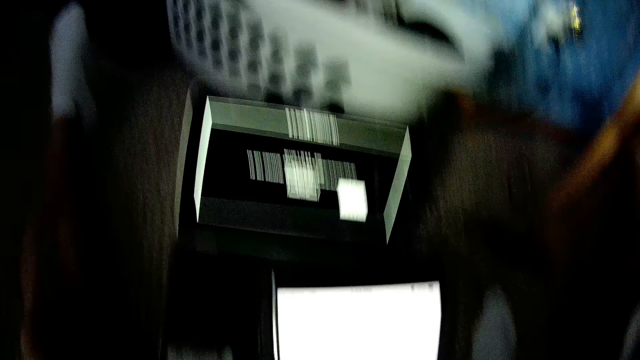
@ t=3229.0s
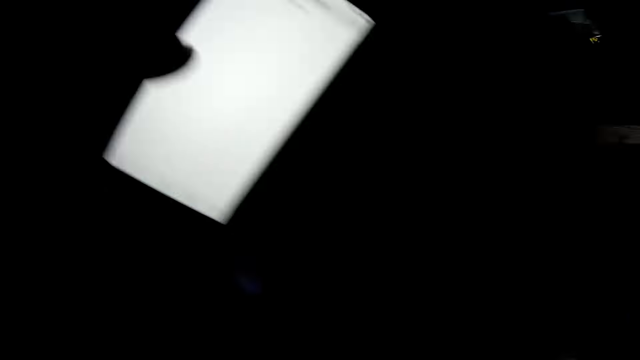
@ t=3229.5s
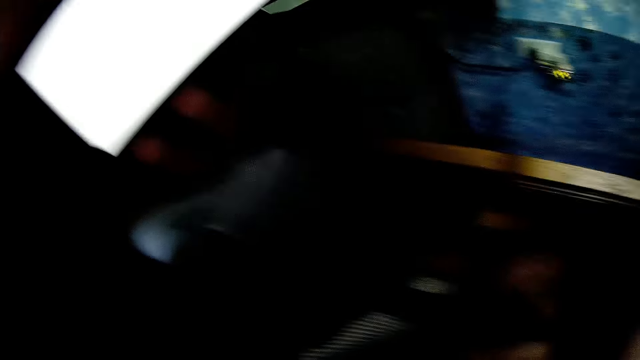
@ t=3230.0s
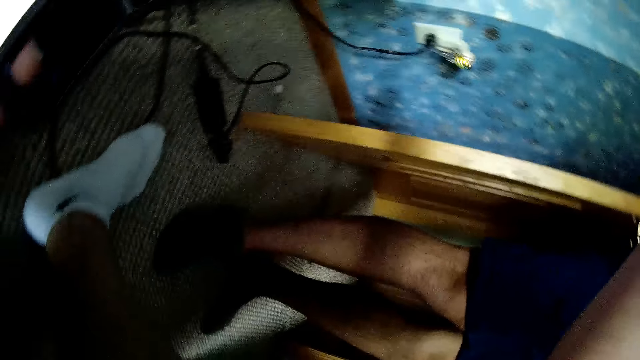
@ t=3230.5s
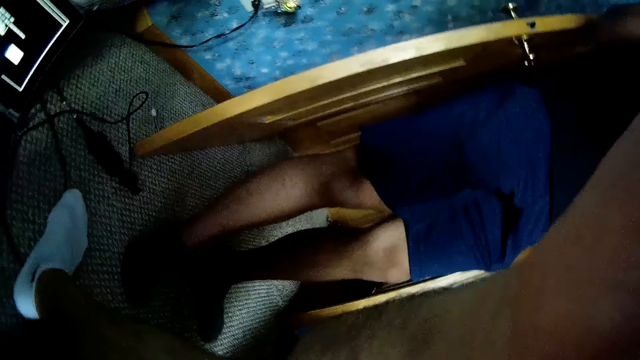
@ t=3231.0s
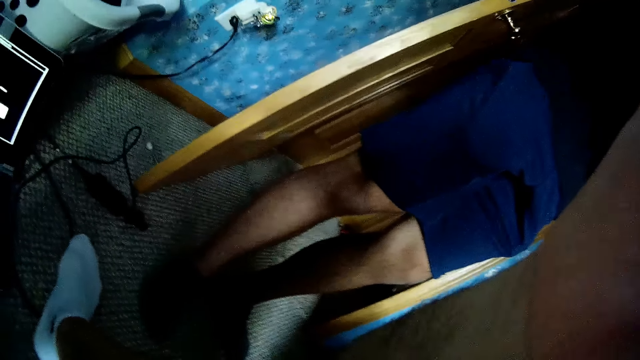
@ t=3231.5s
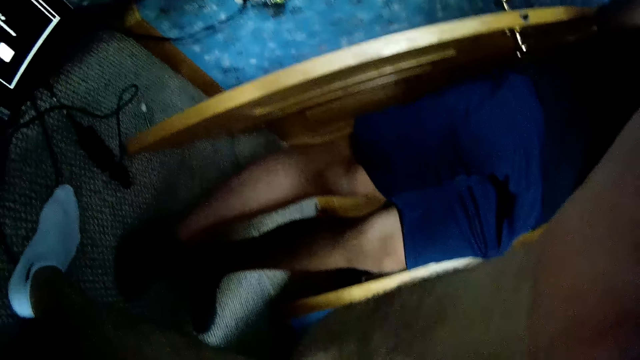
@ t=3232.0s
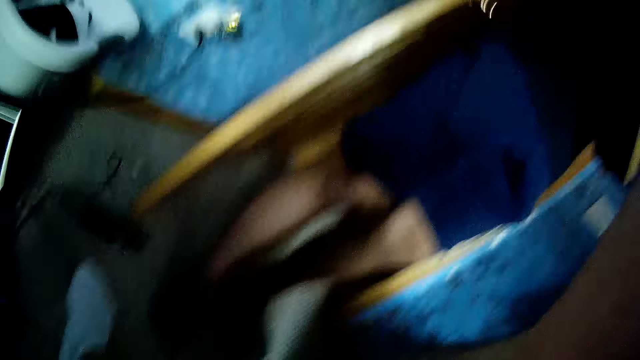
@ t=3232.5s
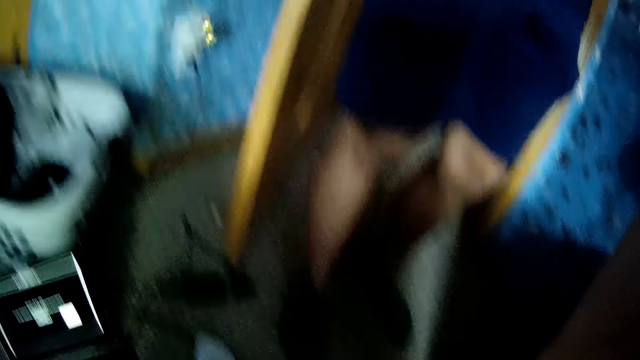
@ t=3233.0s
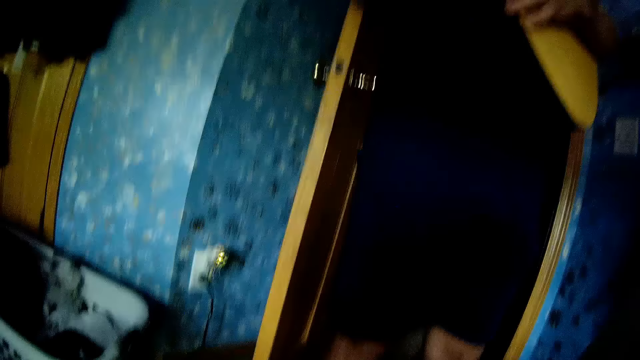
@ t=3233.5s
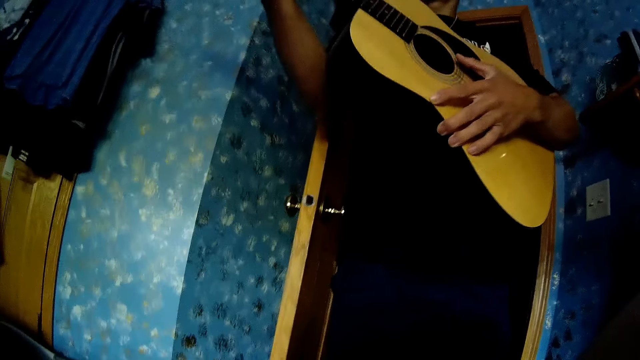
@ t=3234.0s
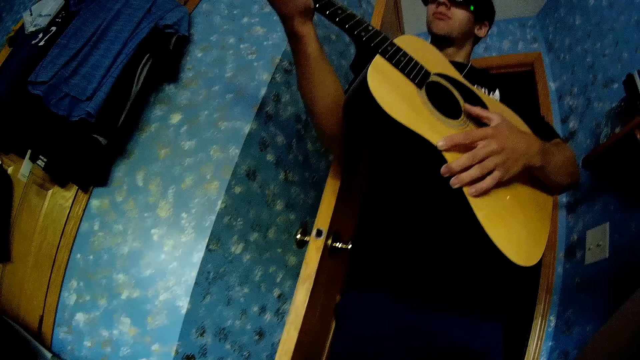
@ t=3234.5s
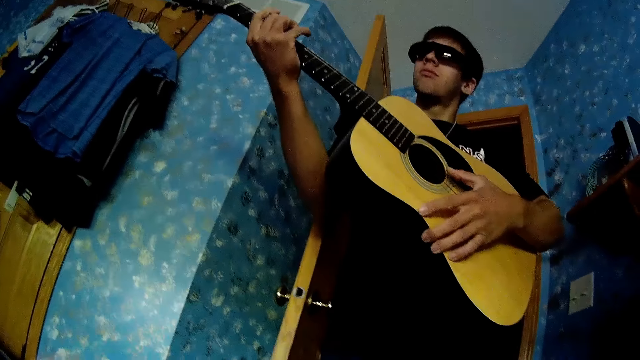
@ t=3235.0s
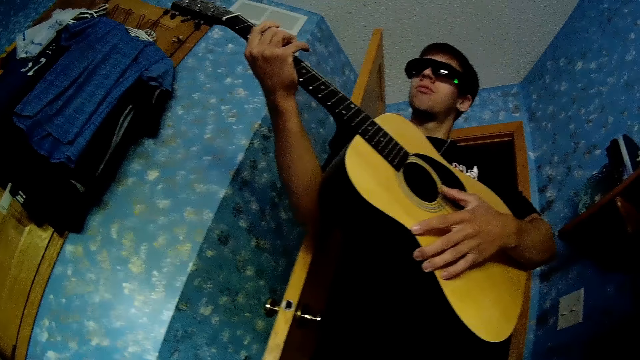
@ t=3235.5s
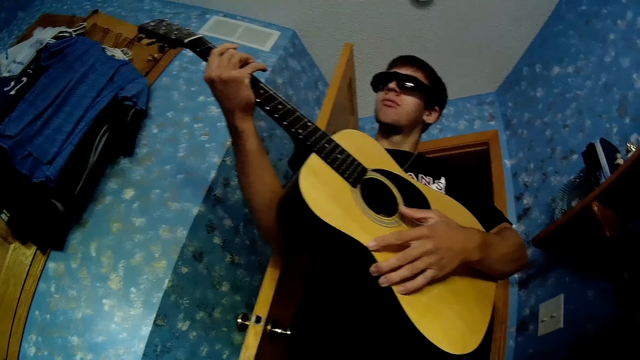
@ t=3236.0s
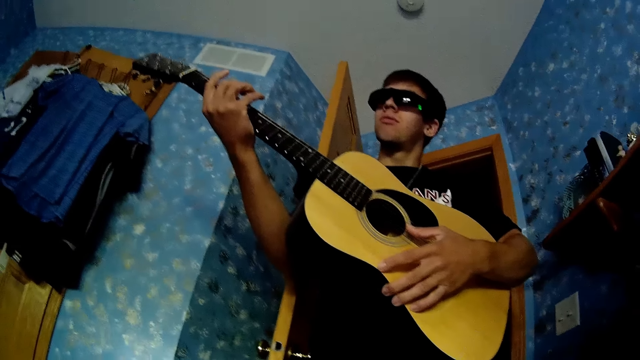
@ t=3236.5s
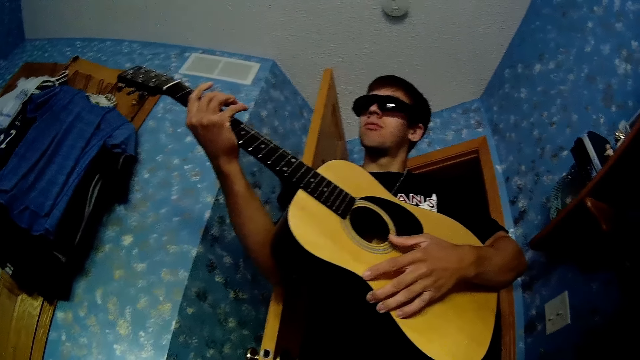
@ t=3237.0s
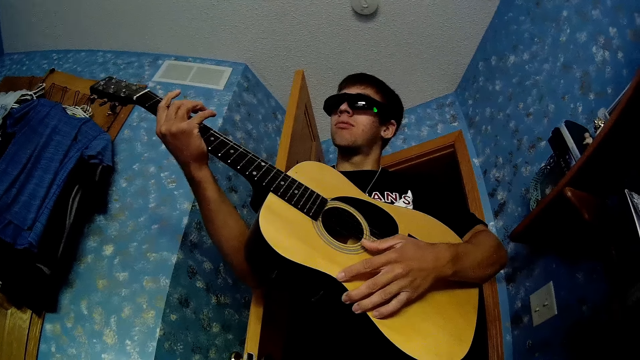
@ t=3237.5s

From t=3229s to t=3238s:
The camera wearer holds a phone. They fix the camera. They look around. They look at a man. Another man plays a guitar.

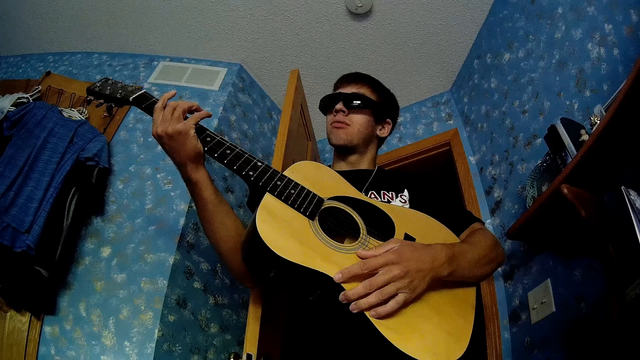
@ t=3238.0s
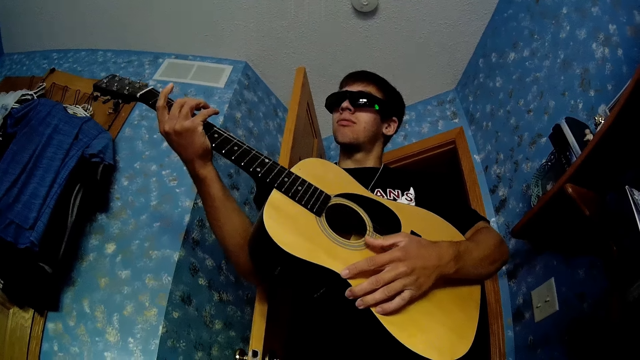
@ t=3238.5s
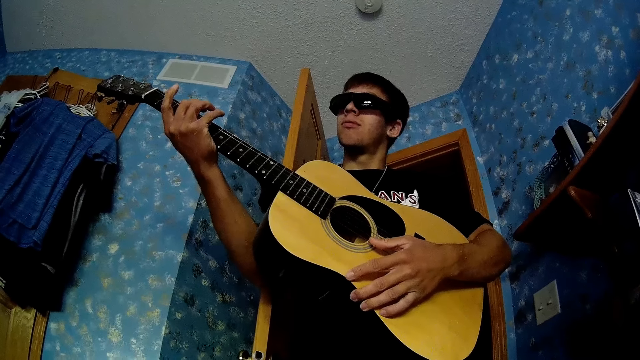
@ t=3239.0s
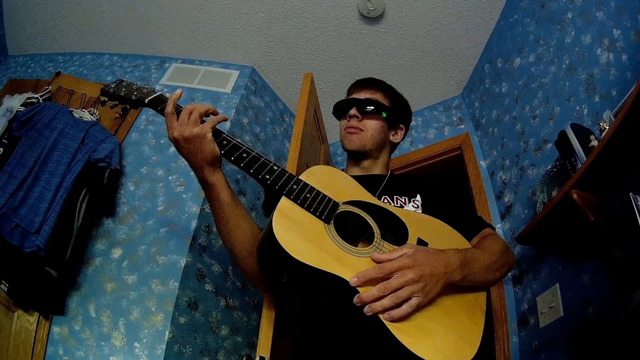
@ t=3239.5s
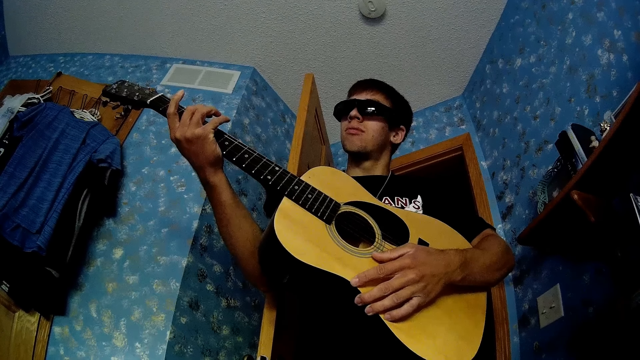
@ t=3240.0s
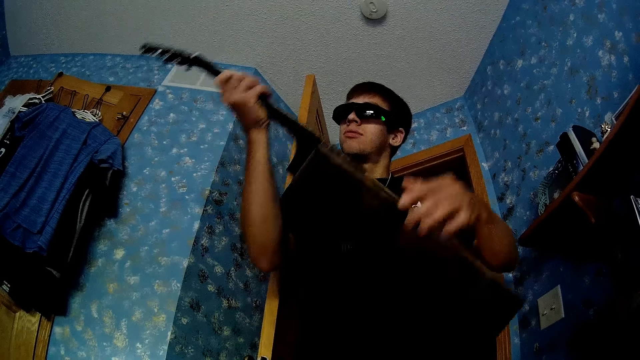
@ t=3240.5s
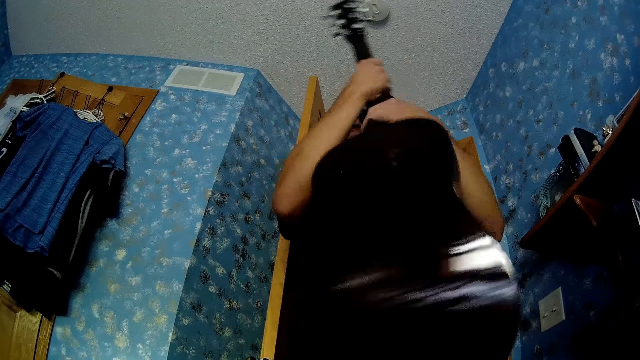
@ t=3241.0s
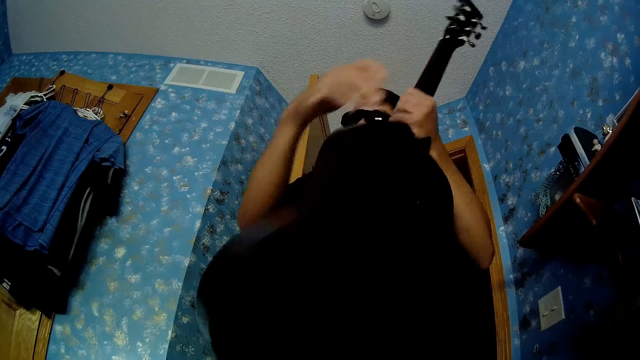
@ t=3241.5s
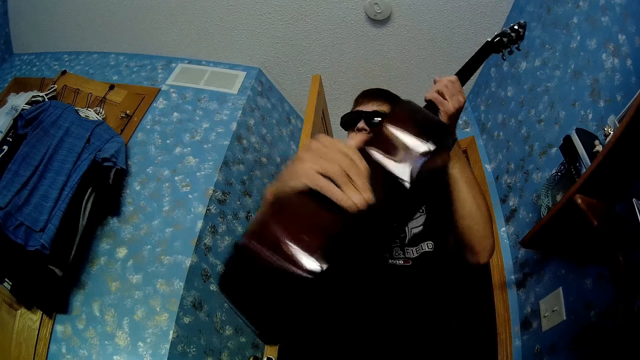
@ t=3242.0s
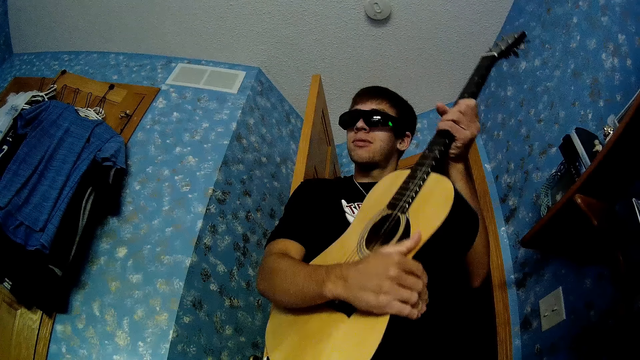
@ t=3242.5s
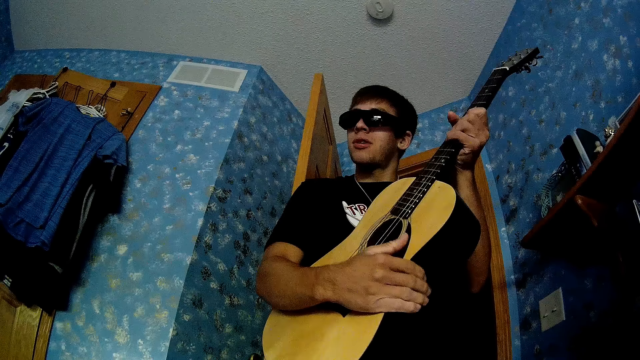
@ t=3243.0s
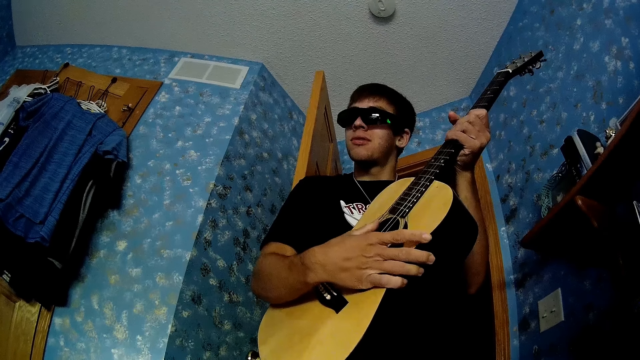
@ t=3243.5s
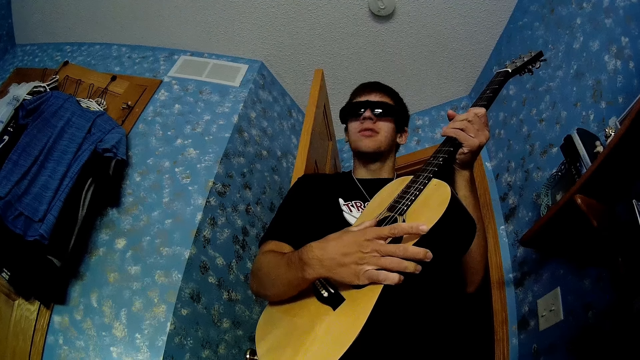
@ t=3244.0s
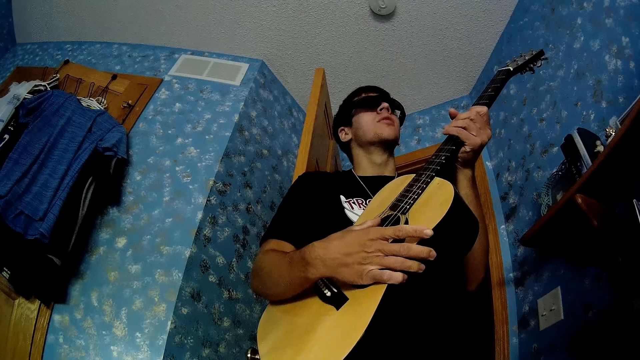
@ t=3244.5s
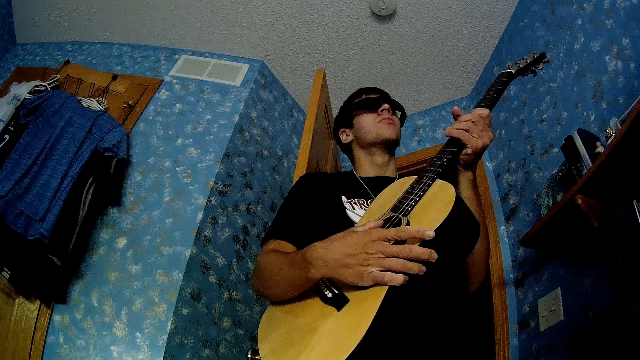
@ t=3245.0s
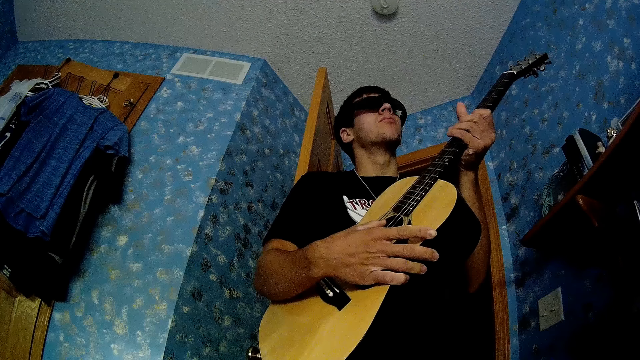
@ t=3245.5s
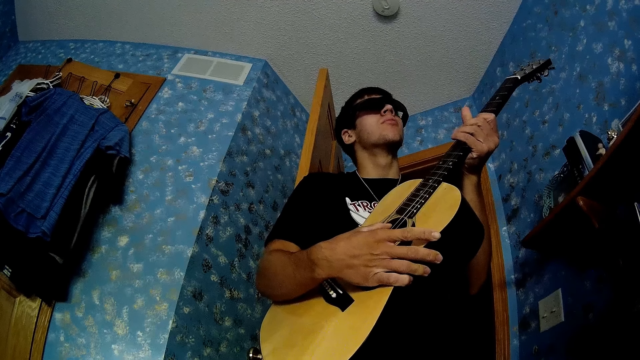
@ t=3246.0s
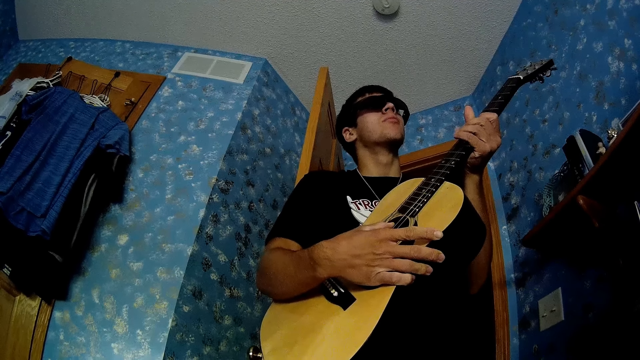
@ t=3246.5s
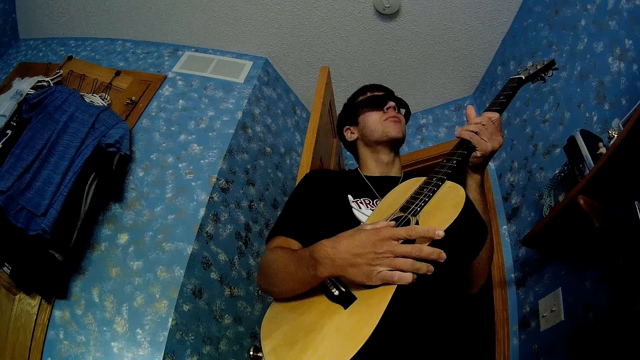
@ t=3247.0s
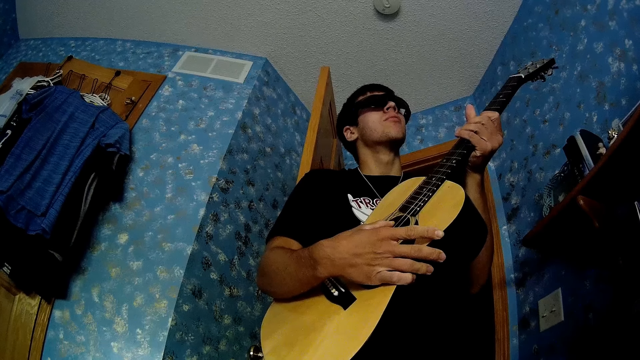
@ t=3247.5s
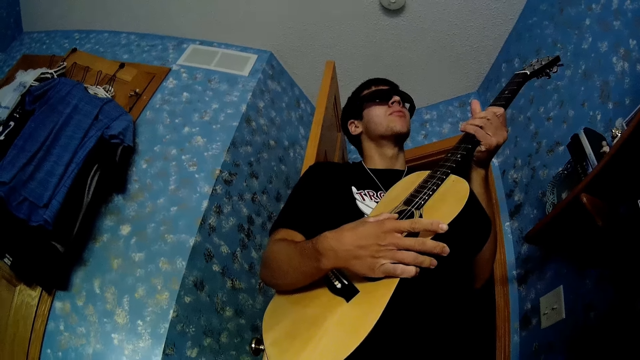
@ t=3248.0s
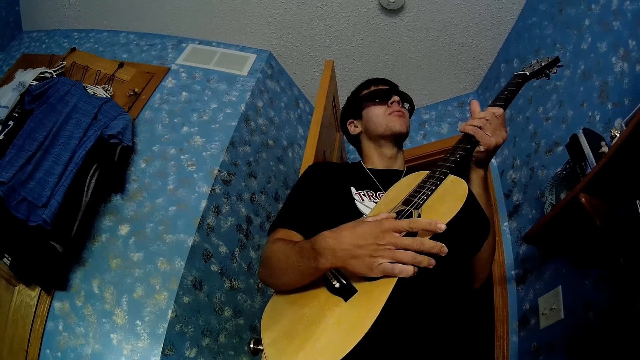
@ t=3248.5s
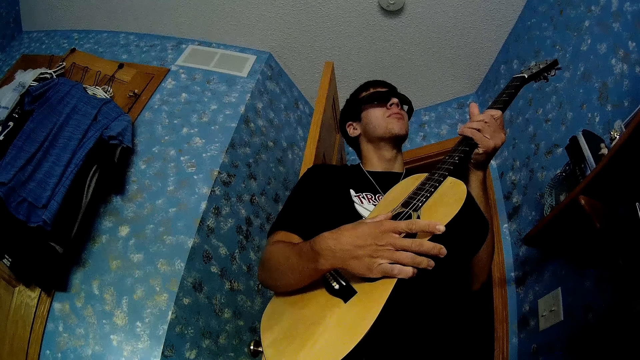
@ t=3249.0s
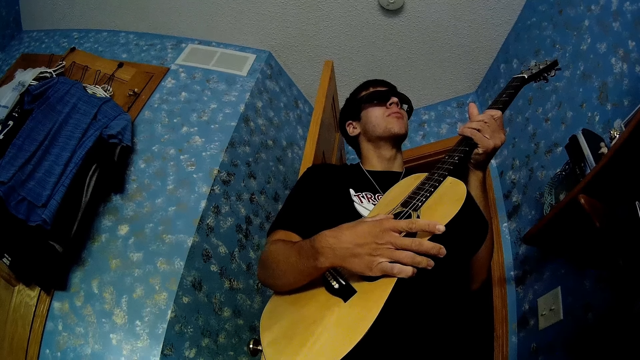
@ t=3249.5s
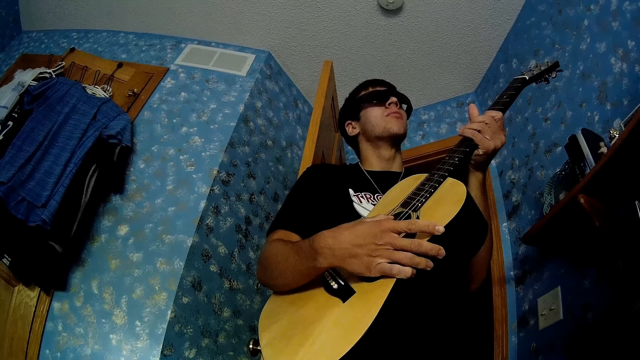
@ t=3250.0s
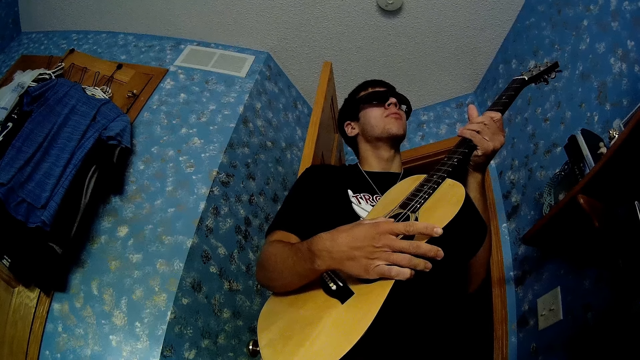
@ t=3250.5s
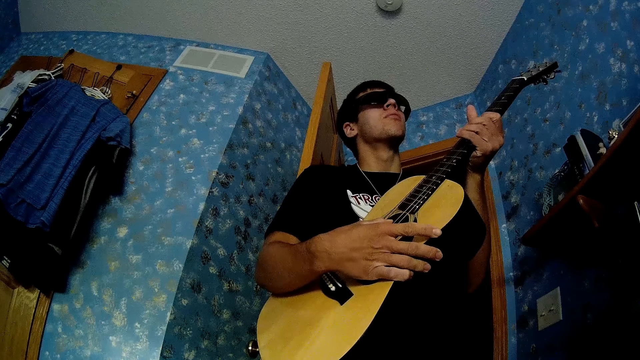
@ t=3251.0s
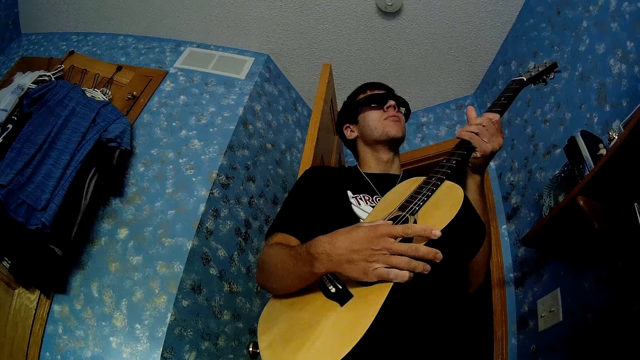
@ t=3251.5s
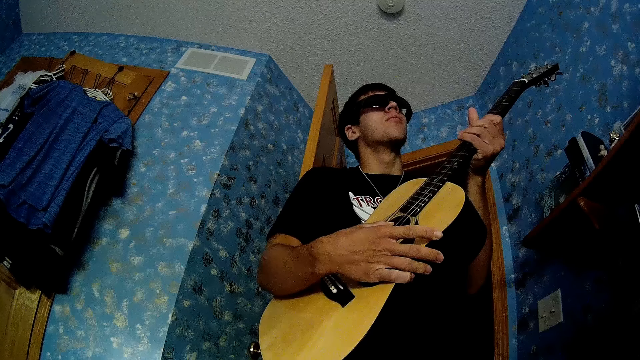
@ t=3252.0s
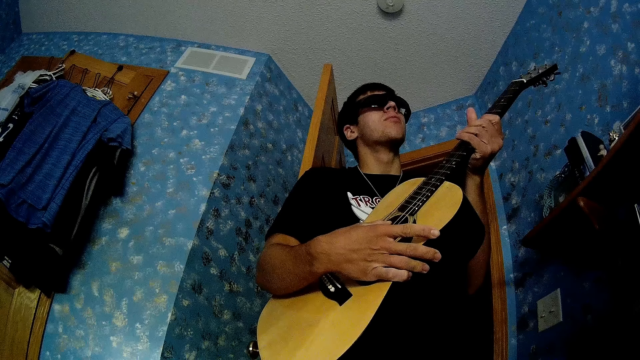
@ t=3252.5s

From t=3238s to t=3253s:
The camera wearer converses with a man. The man turns the guitar. The man holds the guitar. The camera wearer converses with the man. The man plays the guitar. The camera wearer looks around the room. The man plays the guitar.
